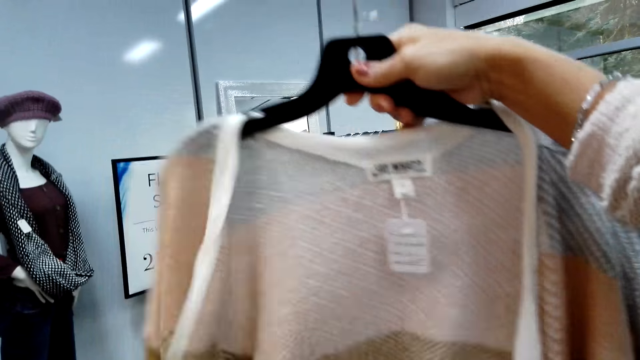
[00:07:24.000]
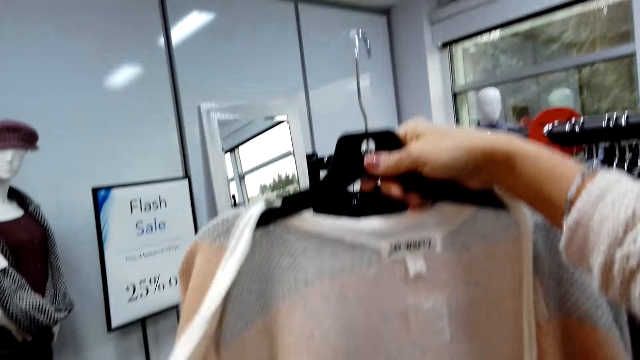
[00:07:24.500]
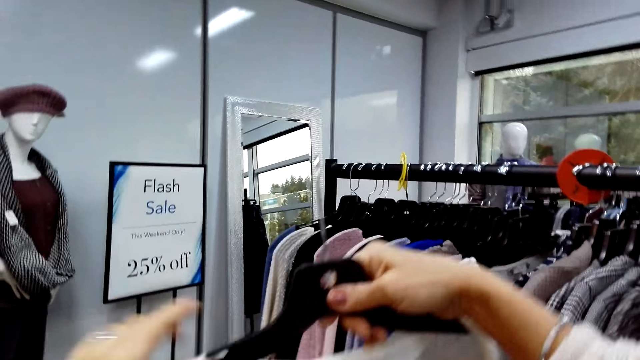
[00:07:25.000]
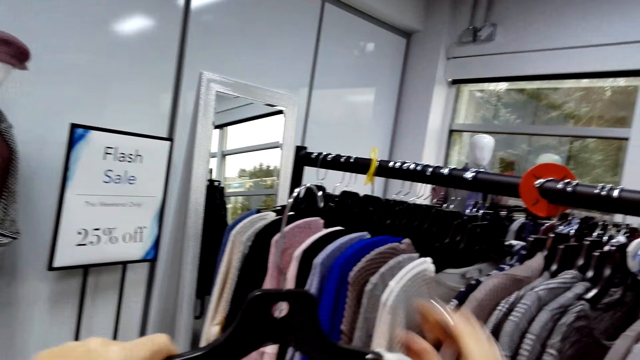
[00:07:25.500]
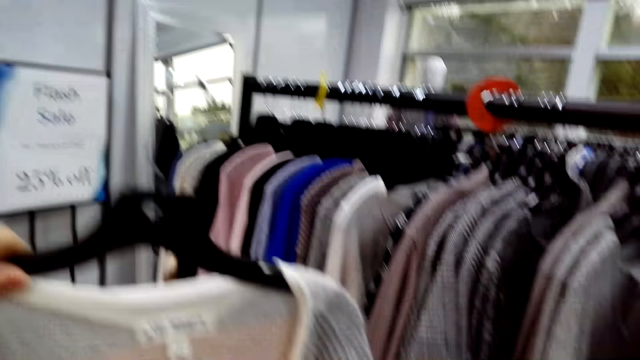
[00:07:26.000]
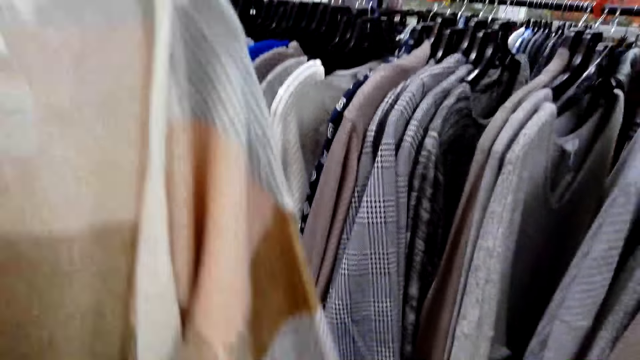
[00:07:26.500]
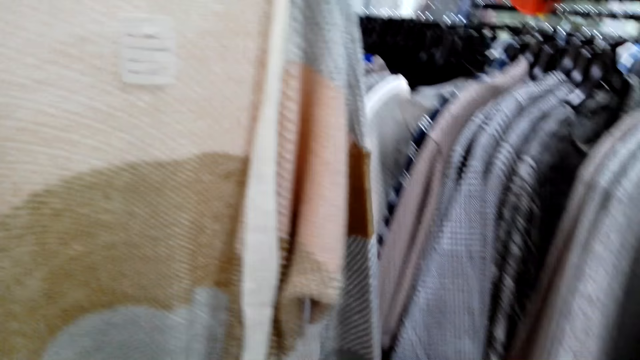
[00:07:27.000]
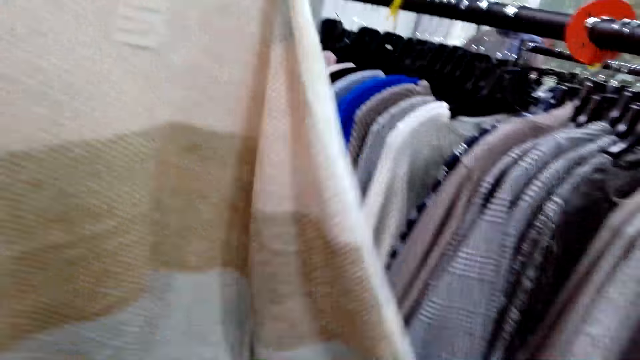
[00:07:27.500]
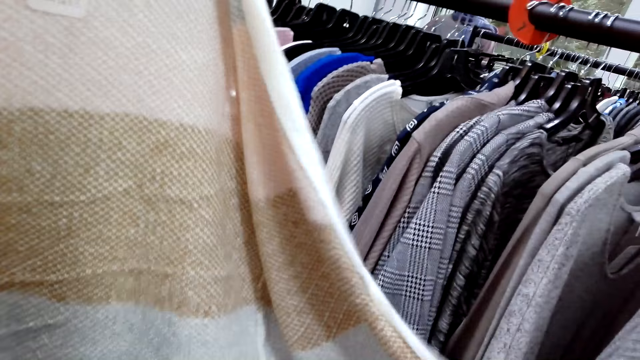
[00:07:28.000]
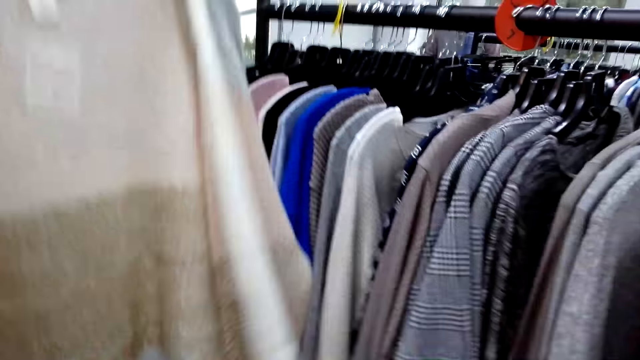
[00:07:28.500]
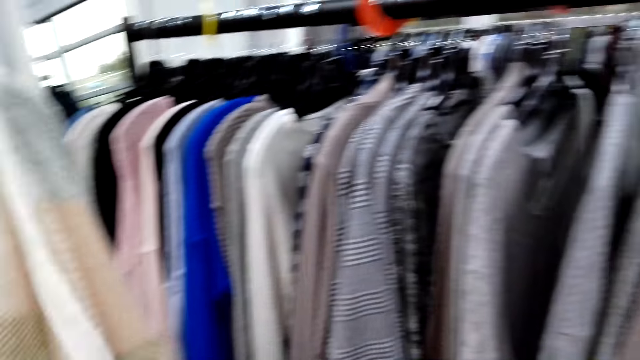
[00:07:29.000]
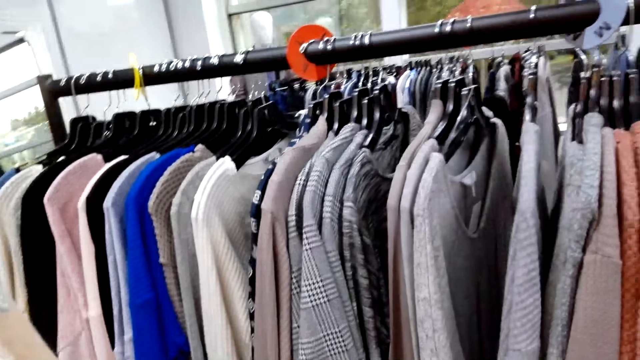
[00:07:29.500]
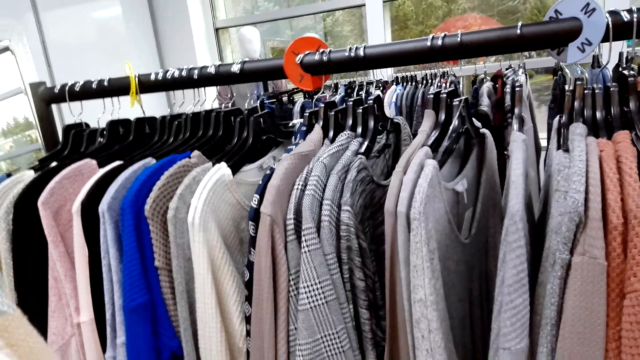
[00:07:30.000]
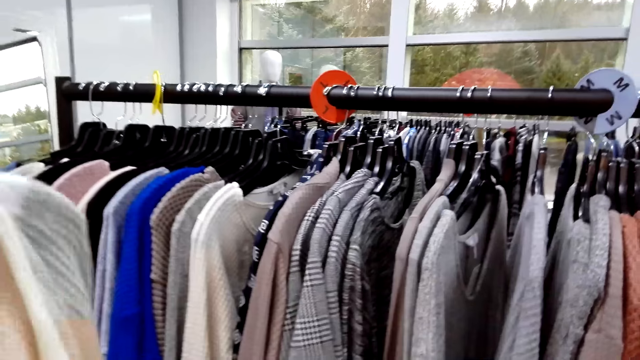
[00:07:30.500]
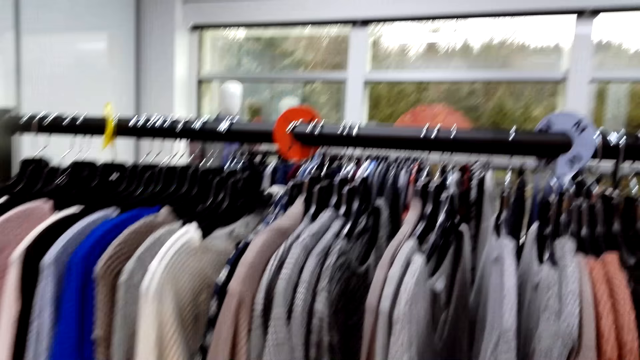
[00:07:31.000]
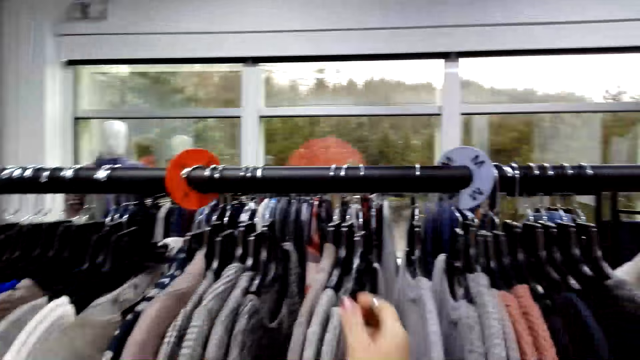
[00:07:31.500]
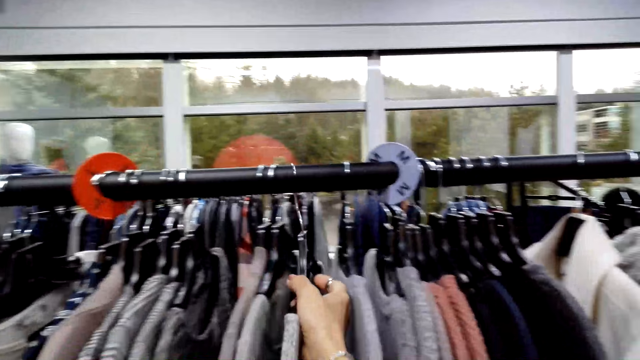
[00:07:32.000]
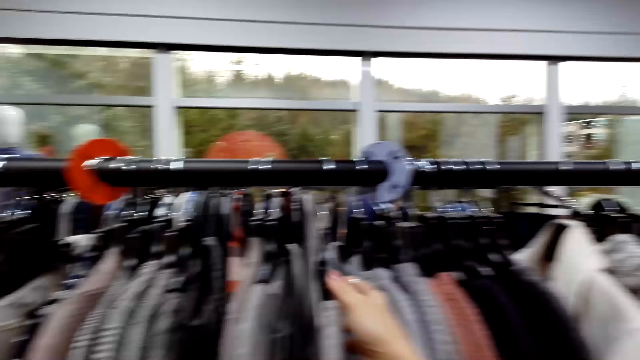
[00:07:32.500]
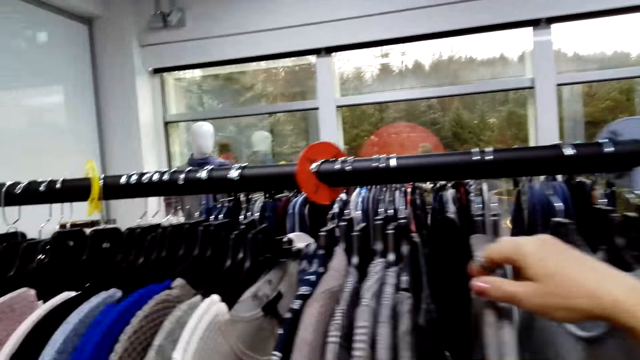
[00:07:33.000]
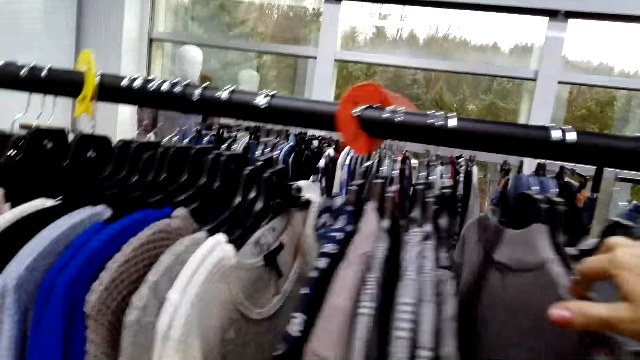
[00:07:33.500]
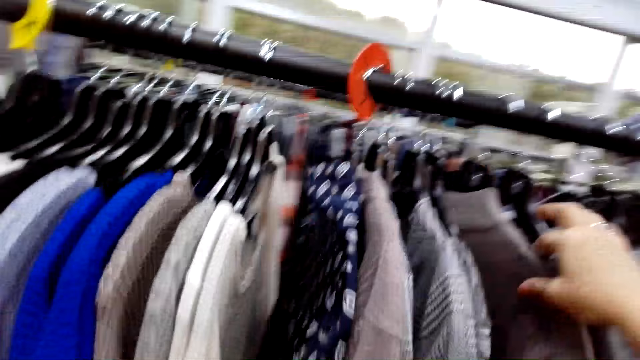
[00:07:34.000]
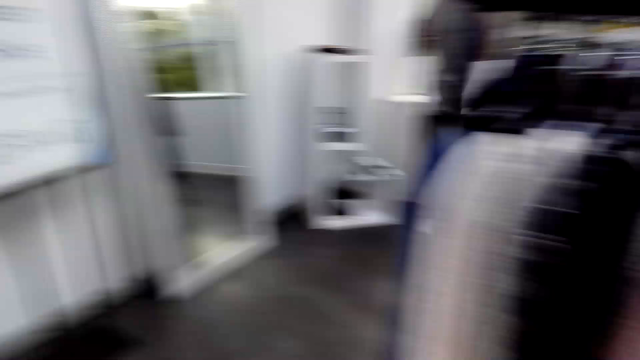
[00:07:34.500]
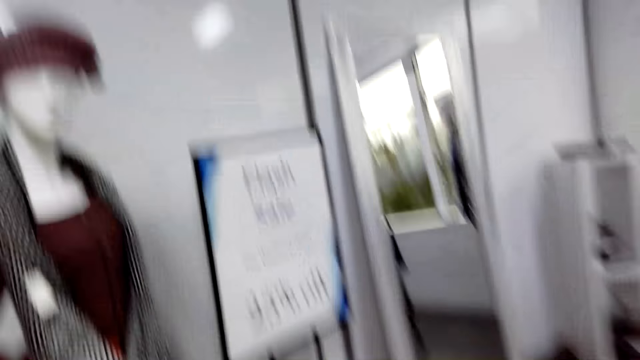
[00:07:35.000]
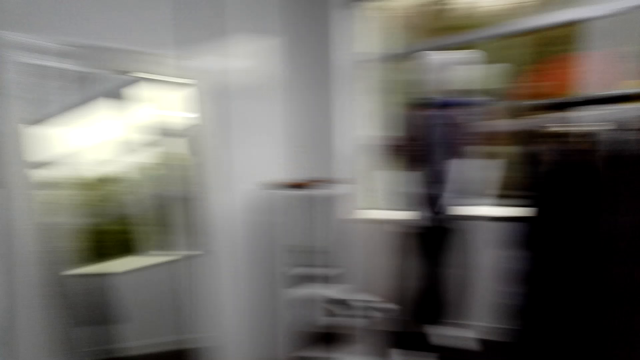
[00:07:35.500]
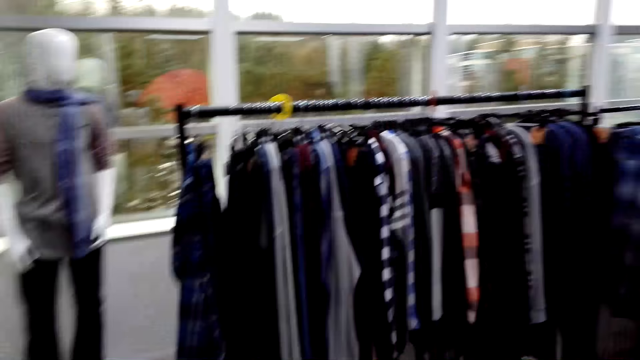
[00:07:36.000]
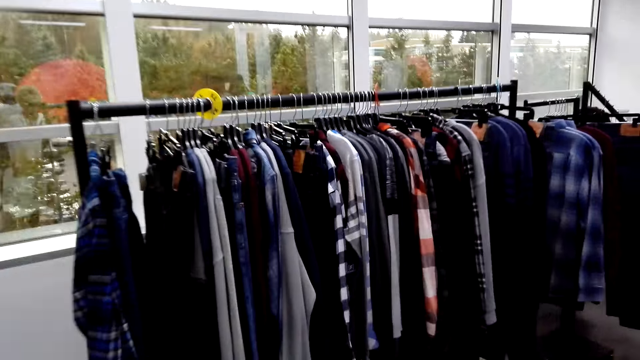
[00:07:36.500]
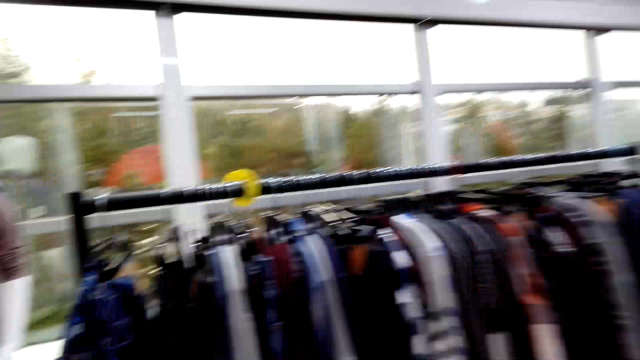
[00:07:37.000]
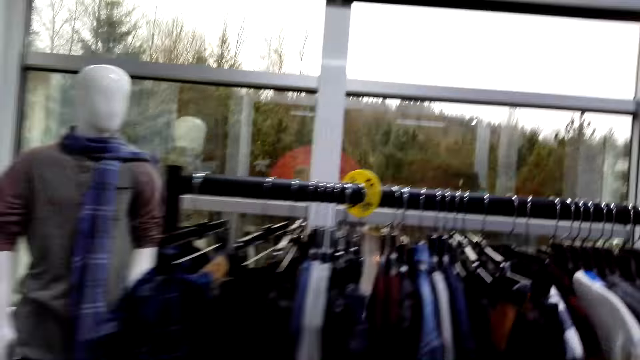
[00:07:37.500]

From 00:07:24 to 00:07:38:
The camera wearer pushes clothes. They look around.

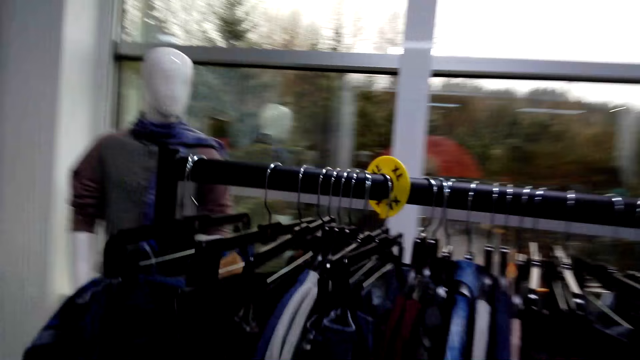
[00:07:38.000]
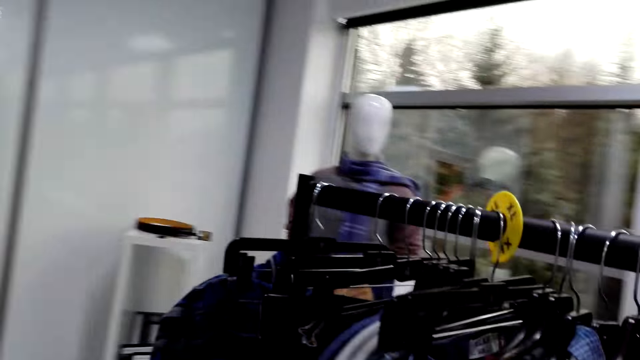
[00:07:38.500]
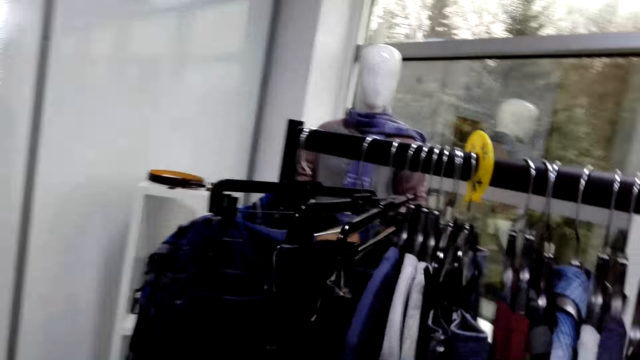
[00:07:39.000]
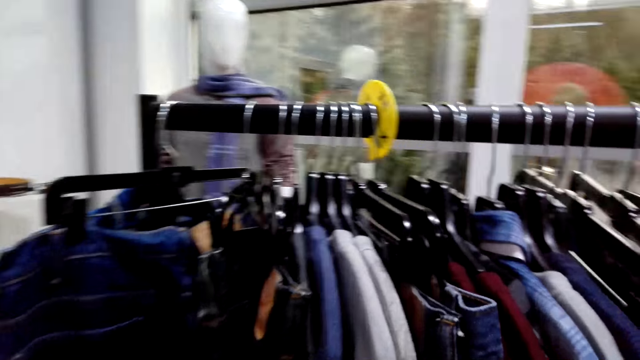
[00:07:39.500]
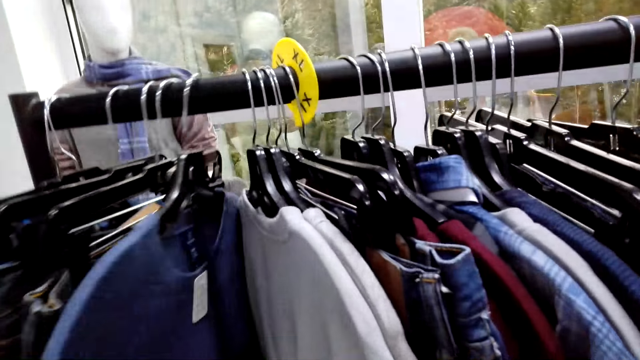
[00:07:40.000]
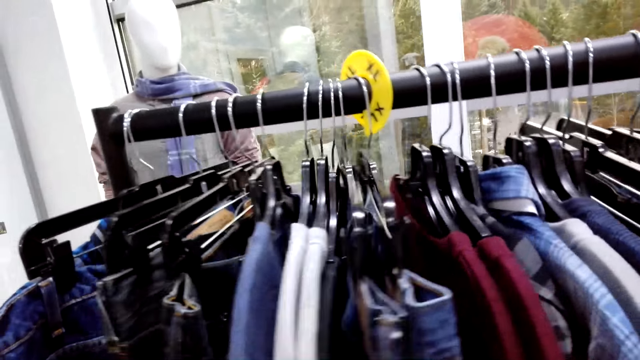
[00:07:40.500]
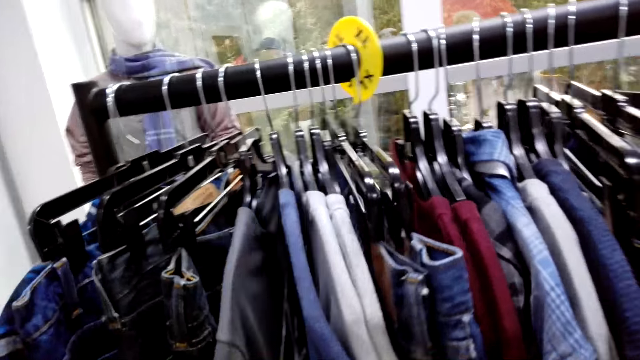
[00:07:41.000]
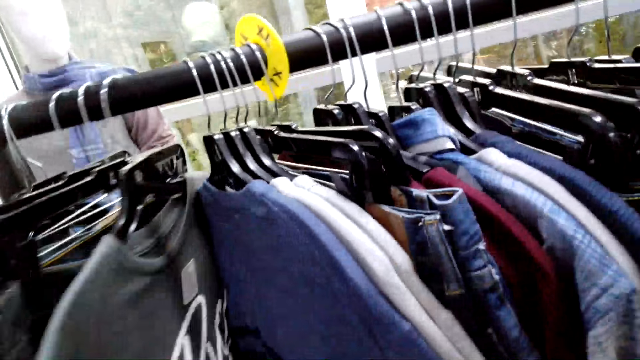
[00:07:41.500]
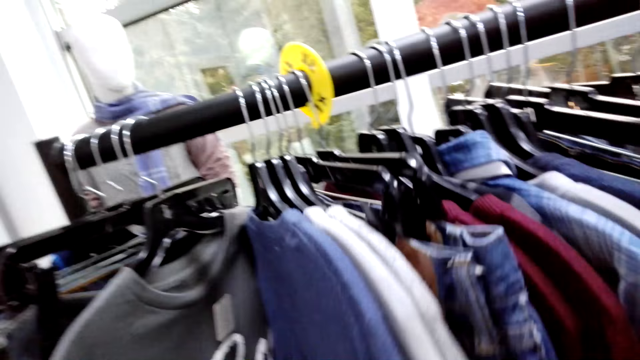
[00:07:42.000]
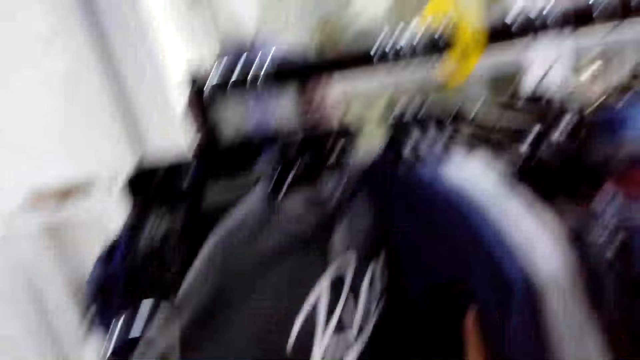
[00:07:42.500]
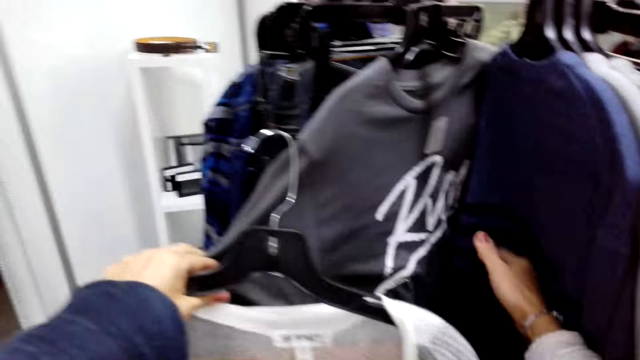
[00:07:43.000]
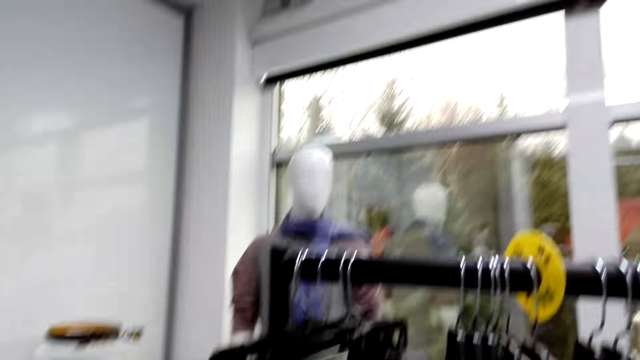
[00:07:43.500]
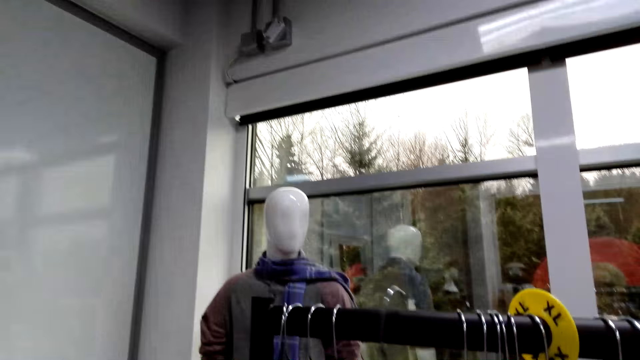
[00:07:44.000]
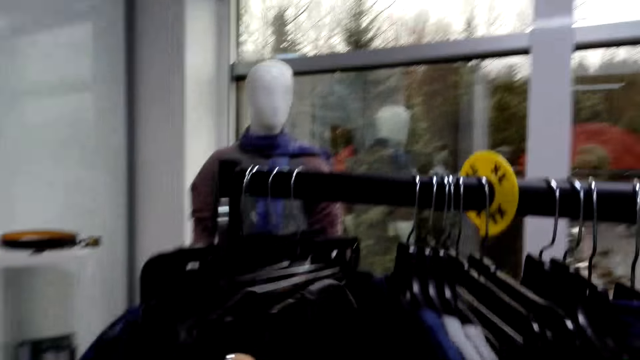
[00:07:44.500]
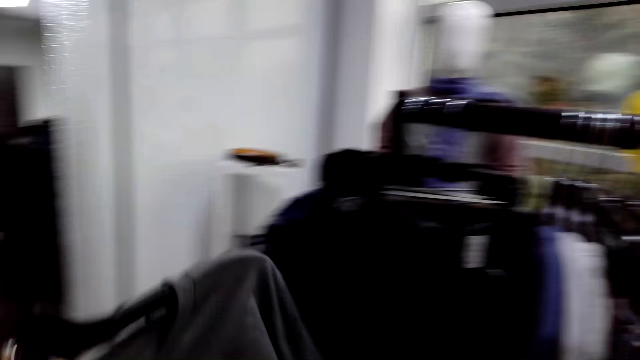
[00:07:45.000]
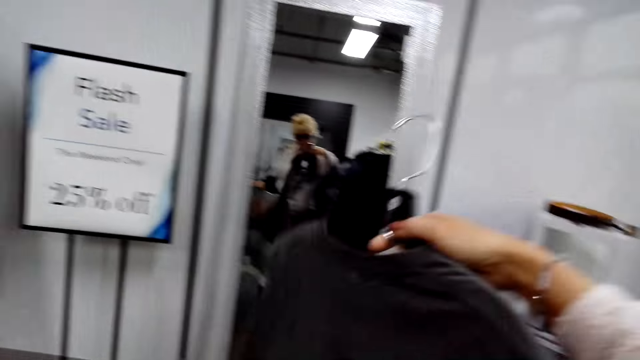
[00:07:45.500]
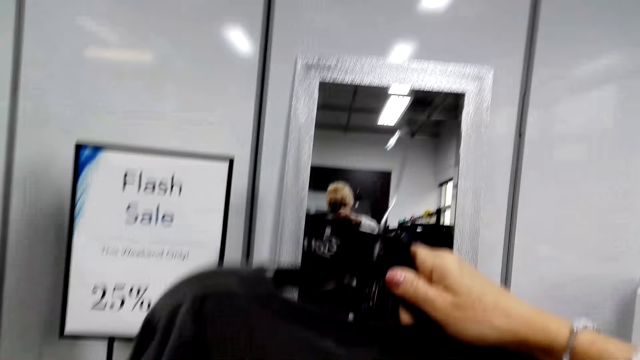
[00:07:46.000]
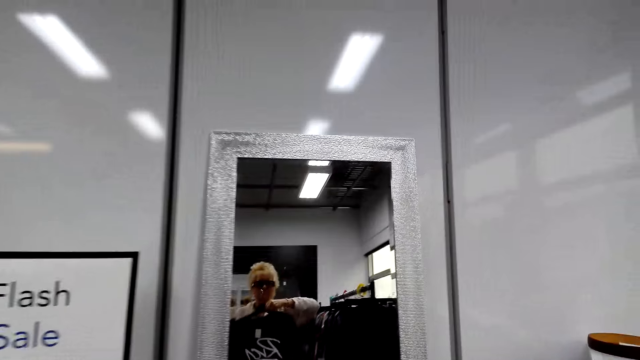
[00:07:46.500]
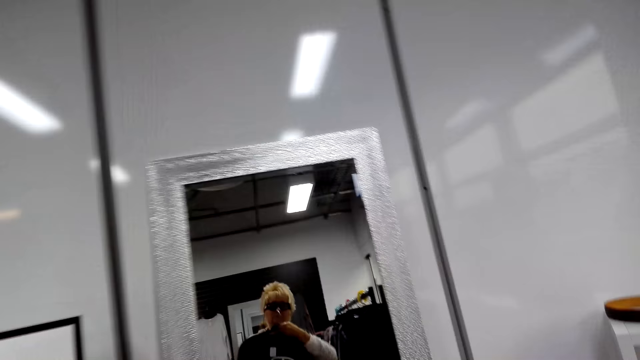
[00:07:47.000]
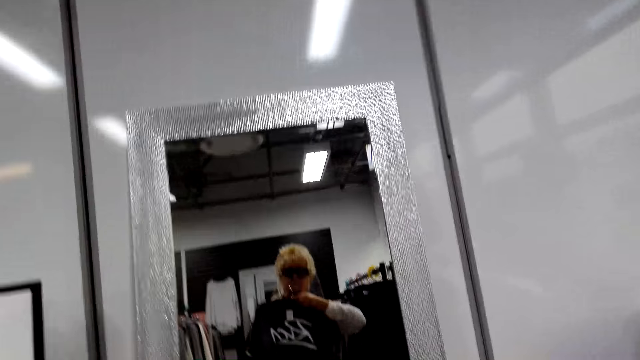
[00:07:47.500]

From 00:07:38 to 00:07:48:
The camera wearer pushes clothes. They pick up a cloth. They look at the mirror.
